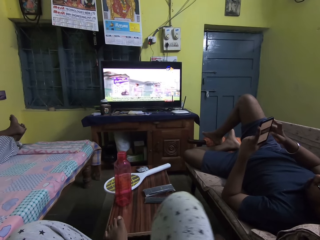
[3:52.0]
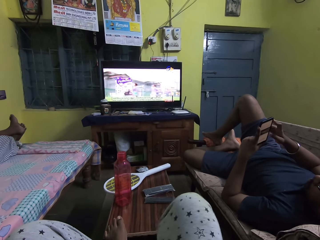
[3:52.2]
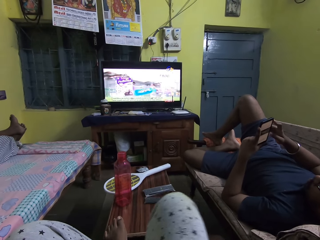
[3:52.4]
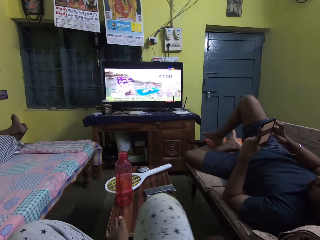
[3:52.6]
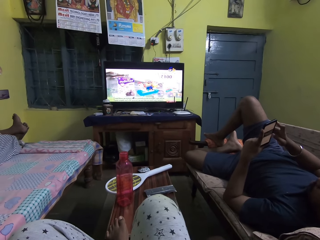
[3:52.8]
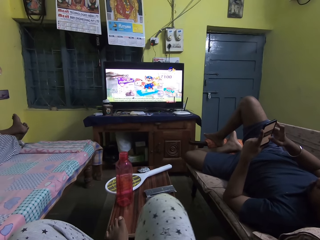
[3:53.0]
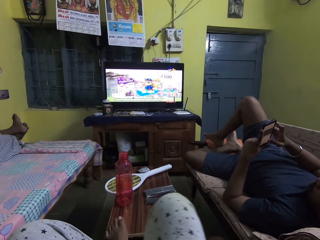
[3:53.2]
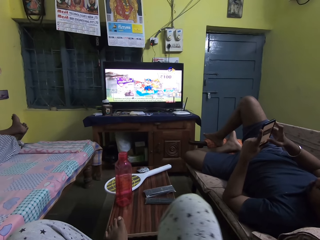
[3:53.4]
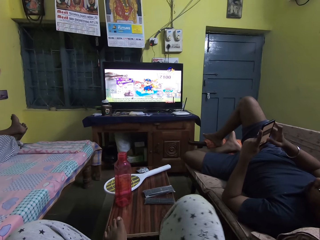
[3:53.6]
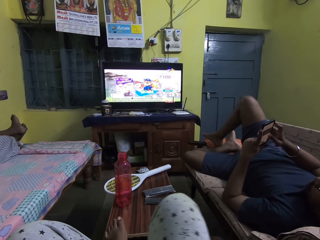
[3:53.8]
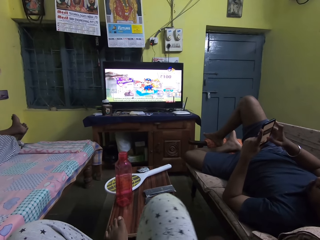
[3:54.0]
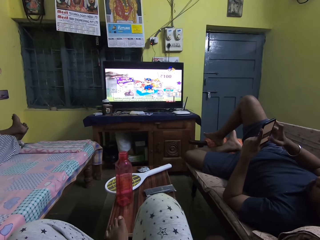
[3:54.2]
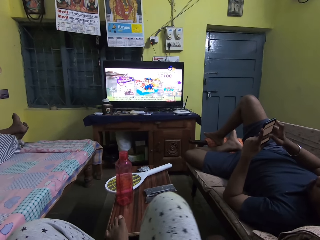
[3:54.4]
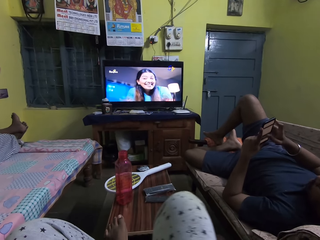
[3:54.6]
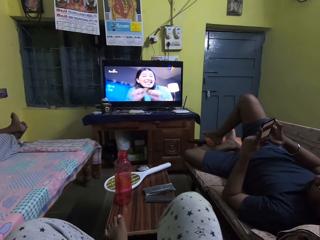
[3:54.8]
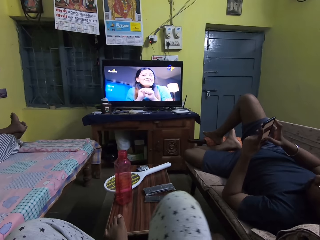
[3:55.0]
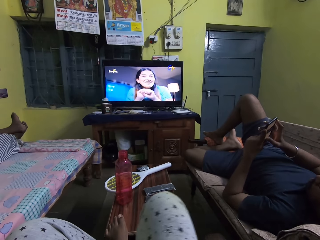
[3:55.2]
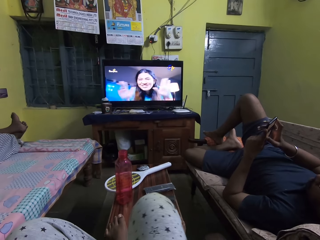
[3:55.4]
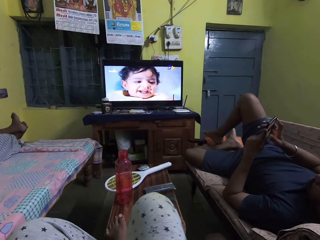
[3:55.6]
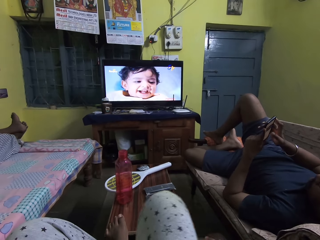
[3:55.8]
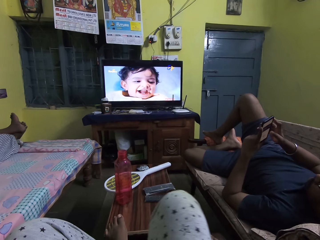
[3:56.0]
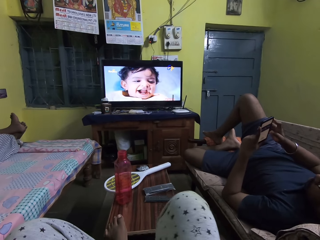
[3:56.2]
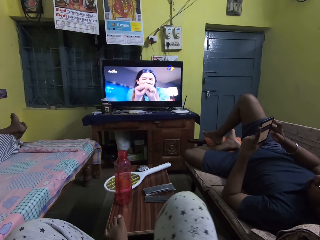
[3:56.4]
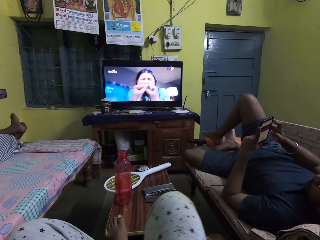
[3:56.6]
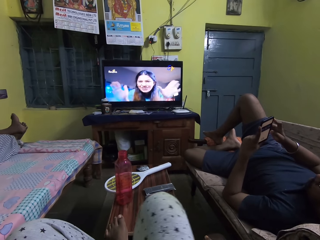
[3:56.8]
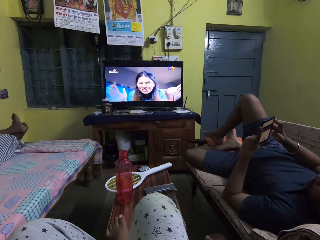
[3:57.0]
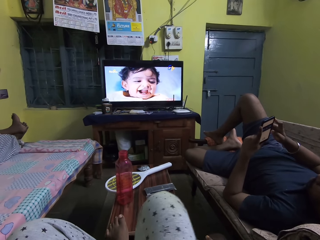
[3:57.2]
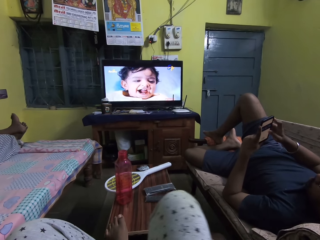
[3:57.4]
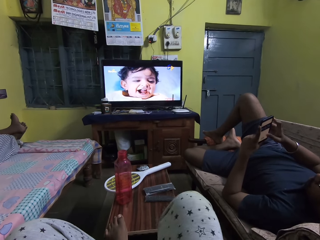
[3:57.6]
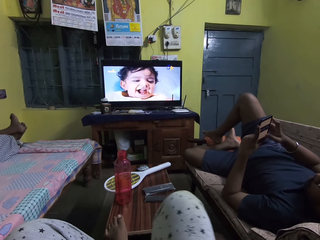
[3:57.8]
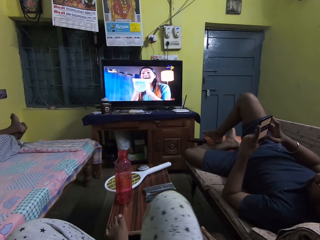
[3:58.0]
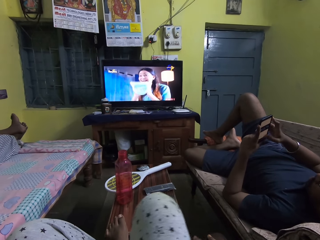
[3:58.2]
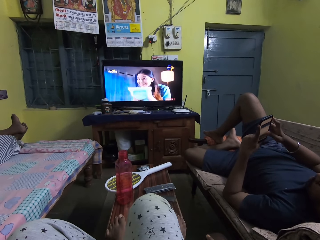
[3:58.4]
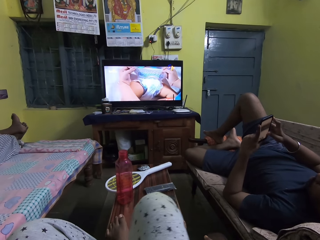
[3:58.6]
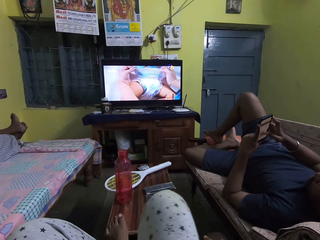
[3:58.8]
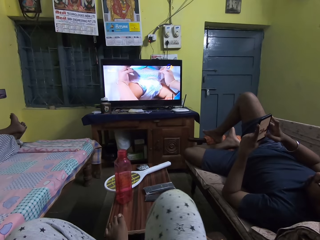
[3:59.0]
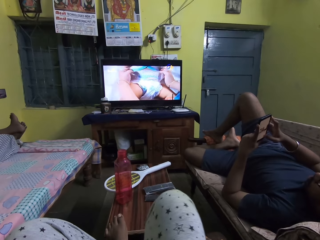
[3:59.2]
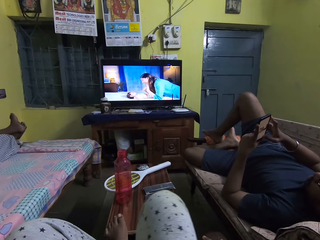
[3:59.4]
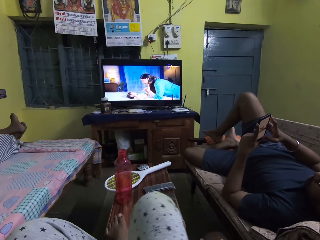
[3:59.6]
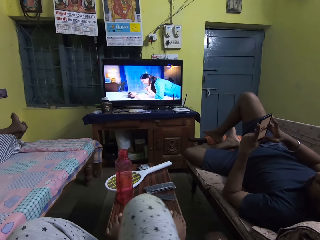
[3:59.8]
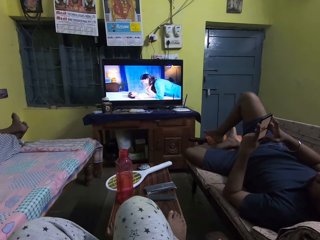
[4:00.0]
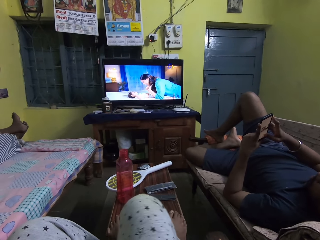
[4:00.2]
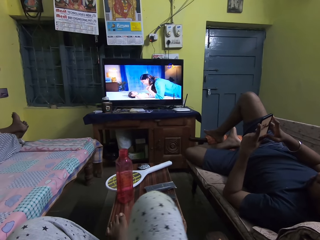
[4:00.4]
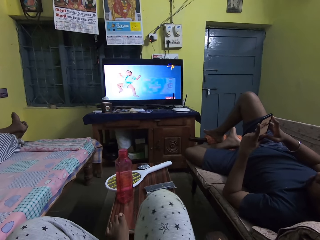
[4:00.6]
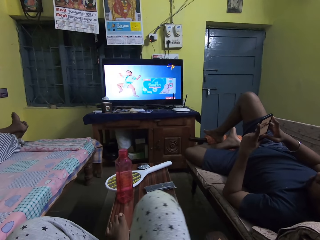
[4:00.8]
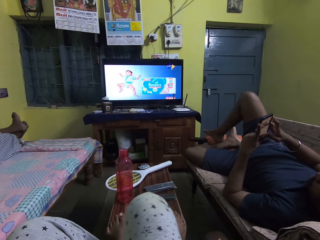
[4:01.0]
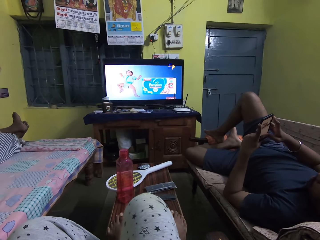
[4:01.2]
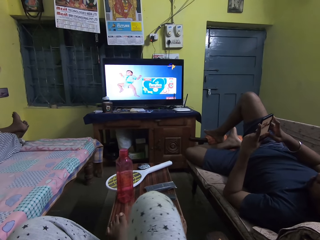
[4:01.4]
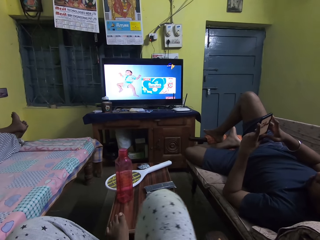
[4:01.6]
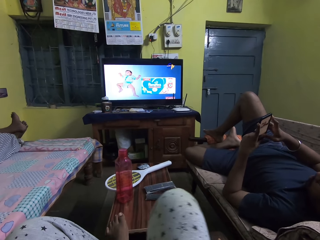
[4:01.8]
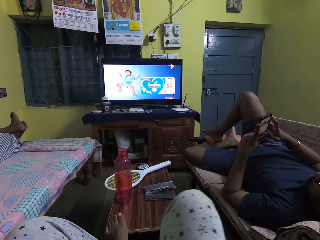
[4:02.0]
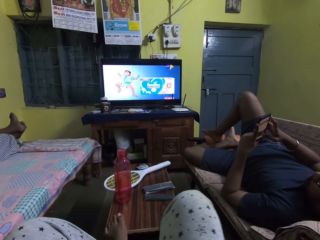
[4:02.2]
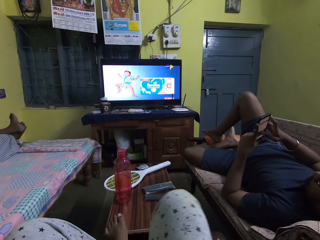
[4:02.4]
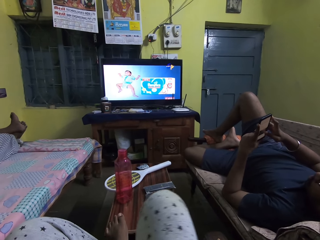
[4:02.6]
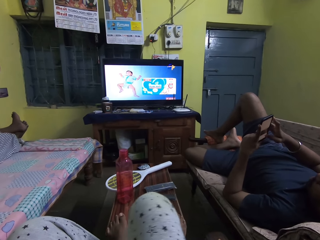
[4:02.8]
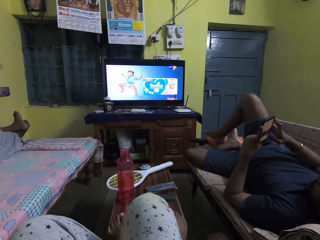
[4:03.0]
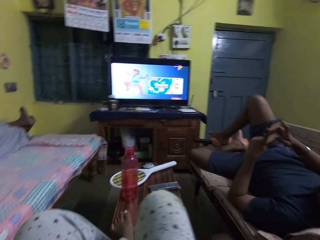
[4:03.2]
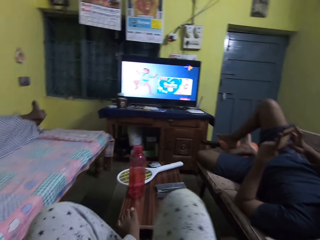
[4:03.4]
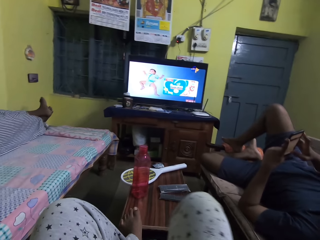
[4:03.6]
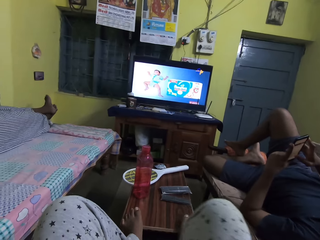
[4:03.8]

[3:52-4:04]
A man scrolls the phone. The camera wearer moves a leg.

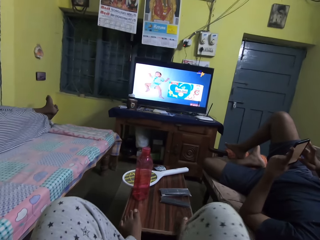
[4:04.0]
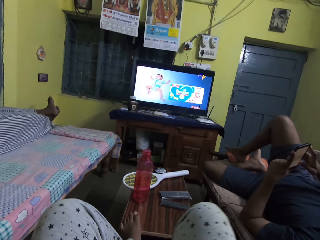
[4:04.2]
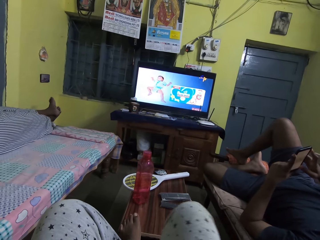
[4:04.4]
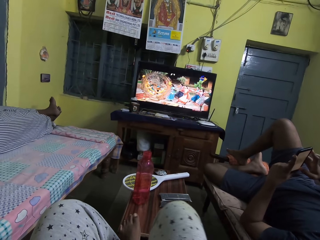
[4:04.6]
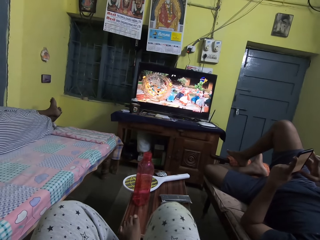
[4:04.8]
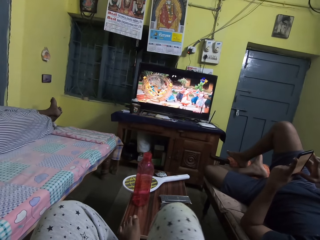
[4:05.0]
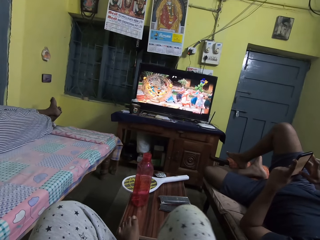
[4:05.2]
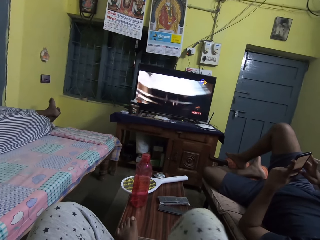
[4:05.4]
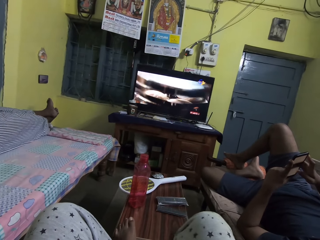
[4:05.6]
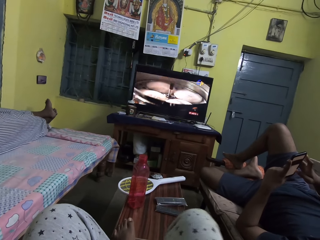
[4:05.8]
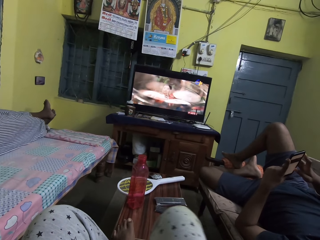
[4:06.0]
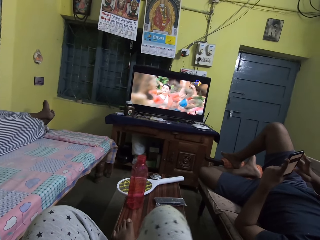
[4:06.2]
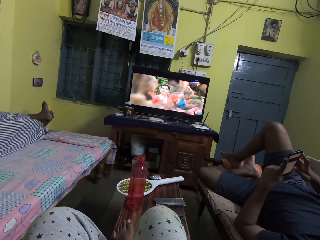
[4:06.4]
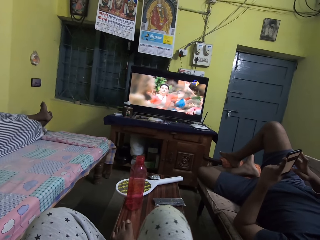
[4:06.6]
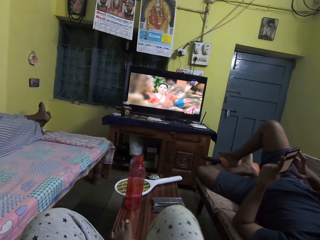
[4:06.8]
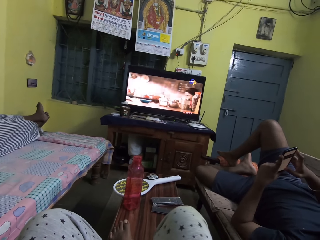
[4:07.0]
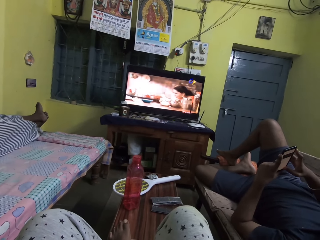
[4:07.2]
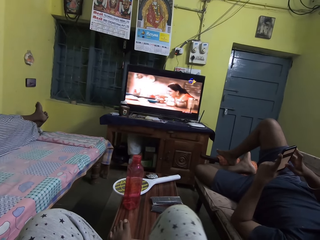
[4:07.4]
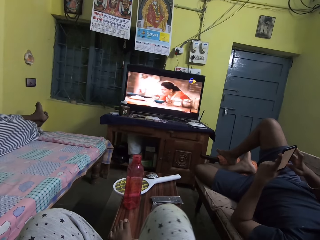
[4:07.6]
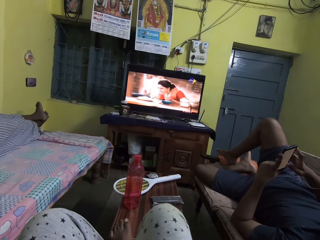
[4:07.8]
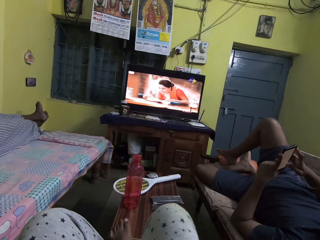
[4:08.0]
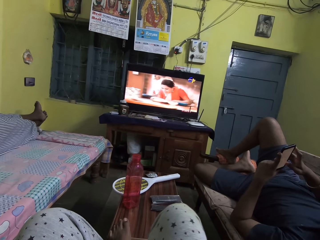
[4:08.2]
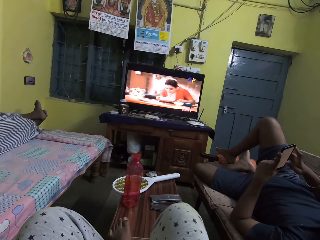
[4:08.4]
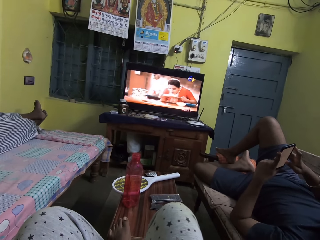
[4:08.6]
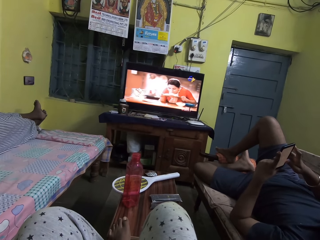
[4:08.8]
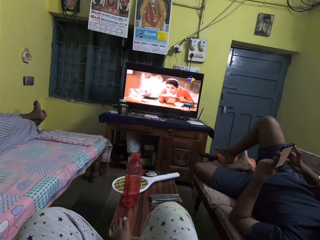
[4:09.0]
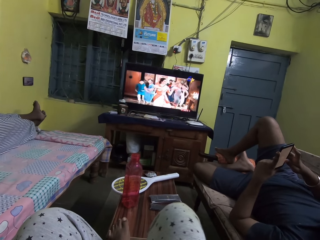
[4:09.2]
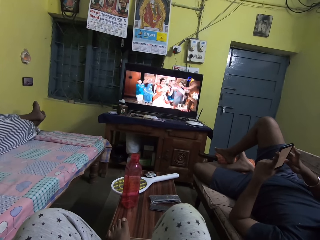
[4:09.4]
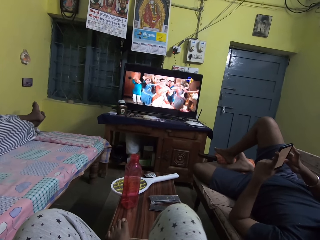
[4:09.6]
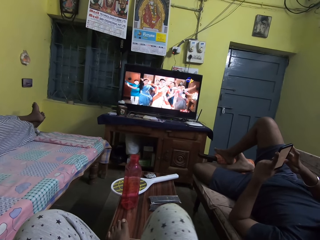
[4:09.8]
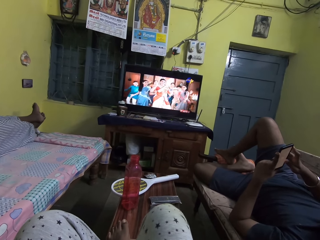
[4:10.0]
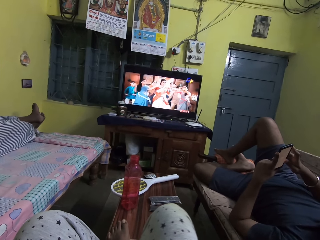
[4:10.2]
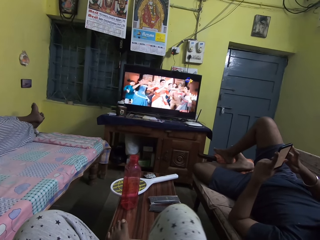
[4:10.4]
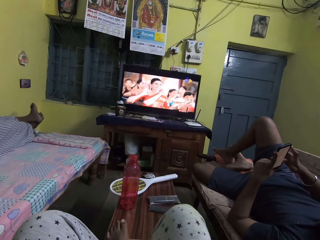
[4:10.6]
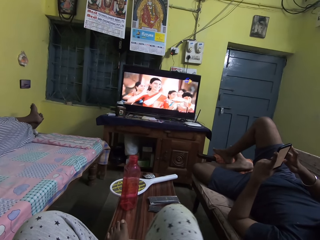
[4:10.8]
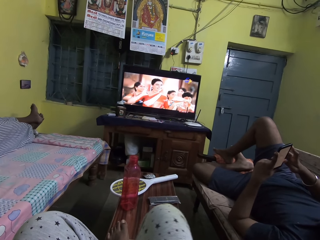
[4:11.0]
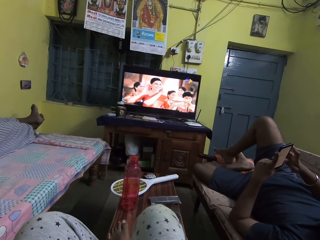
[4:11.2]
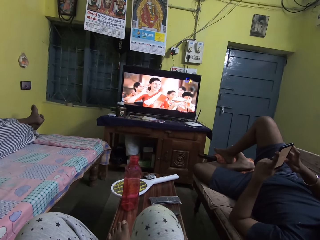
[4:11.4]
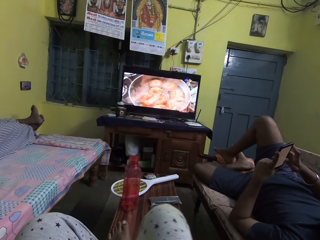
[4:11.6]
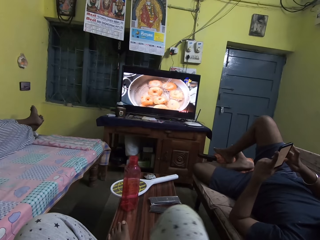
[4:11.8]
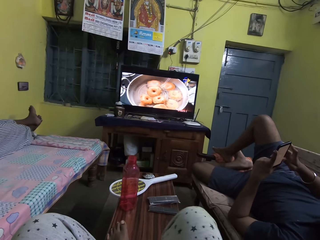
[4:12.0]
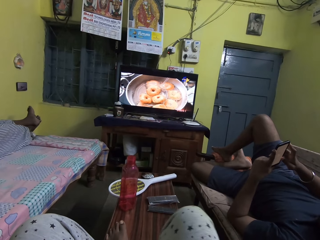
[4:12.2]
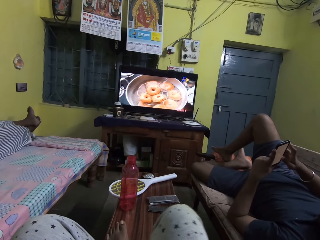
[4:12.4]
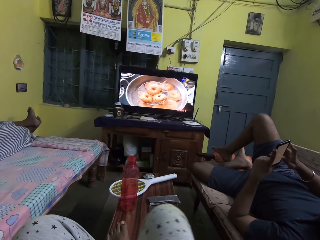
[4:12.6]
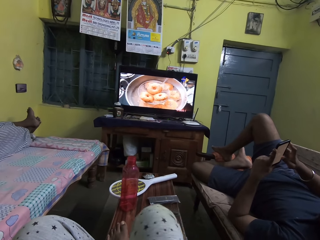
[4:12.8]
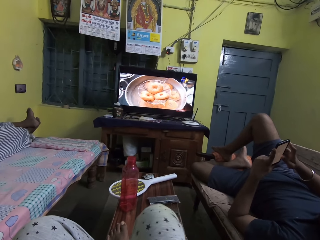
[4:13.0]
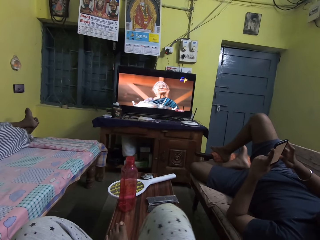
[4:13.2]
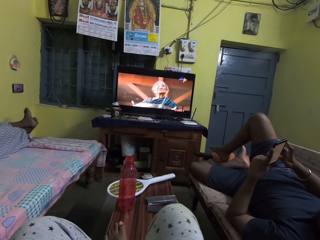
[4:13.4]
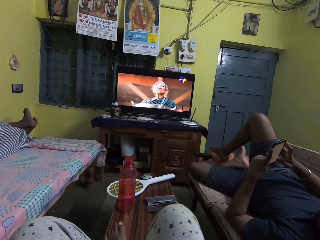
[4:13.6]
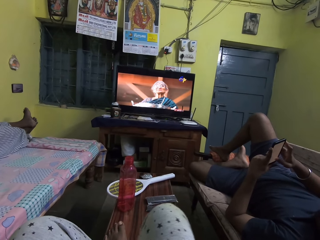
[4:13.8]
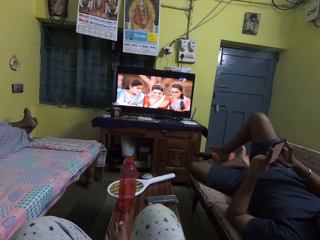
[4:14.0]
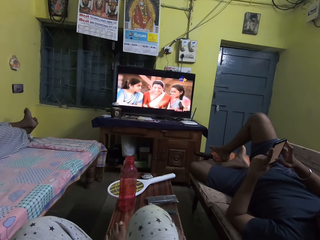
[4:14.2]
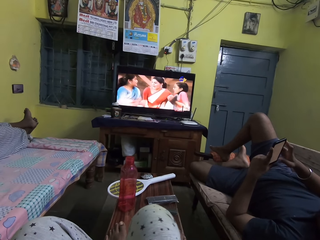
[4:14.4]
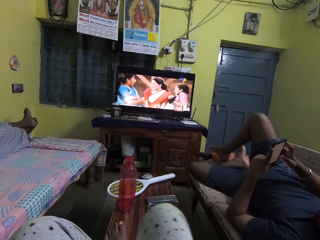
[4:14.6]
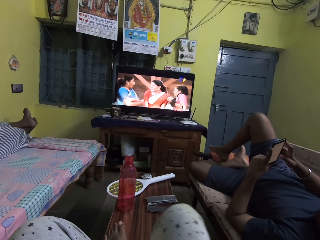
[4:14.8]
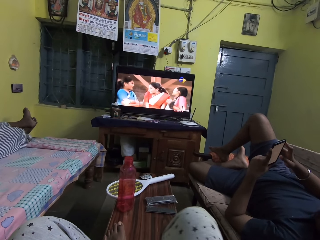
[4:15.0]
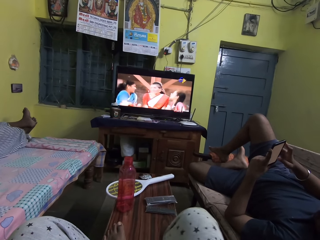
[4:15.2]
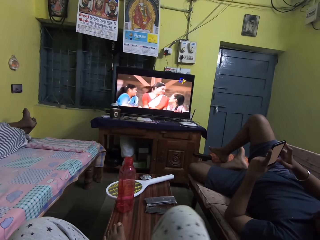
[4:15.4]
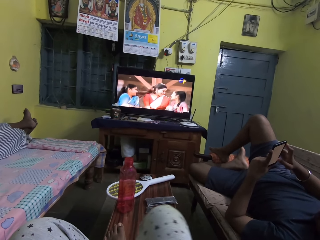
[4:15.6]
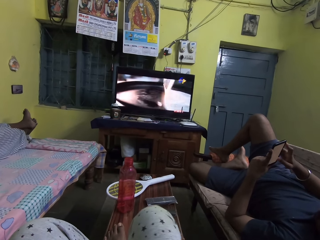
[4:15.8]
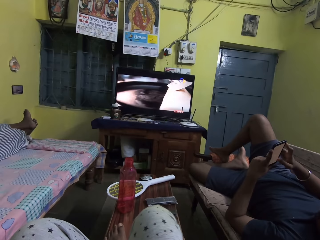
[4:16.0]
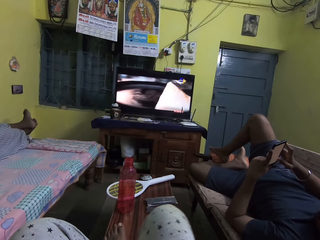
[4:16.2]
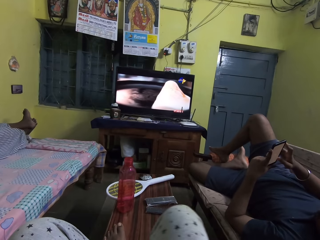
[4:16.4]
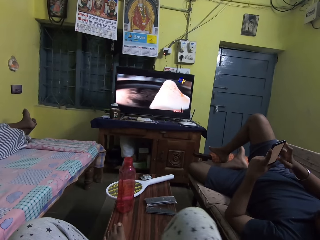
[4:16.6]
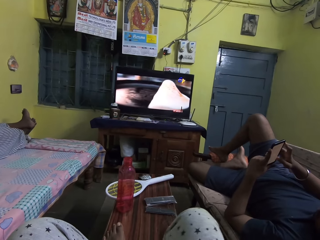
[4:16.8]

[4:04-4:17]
A man scrolls the phone. The camera wearer moves a leg. The man scrolls the phone.
